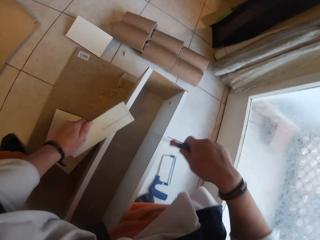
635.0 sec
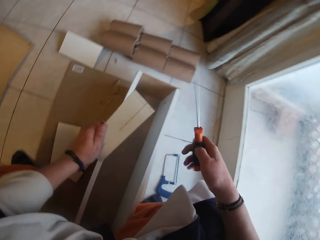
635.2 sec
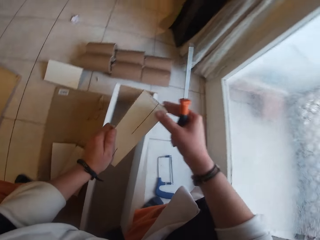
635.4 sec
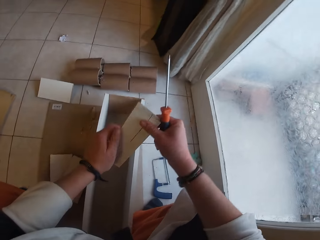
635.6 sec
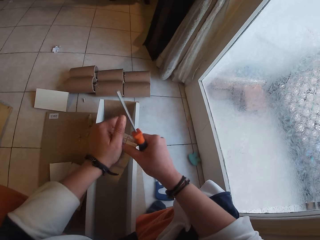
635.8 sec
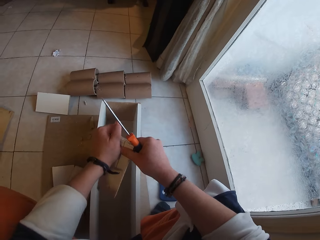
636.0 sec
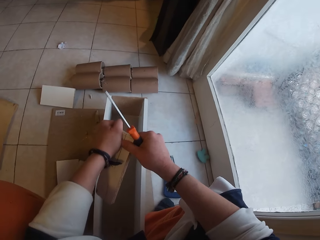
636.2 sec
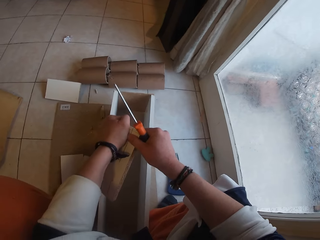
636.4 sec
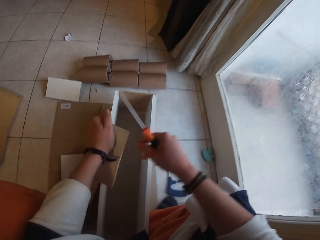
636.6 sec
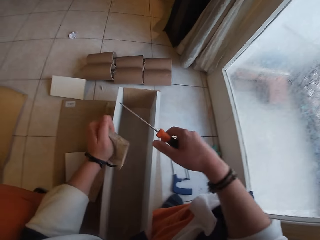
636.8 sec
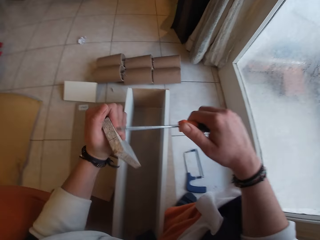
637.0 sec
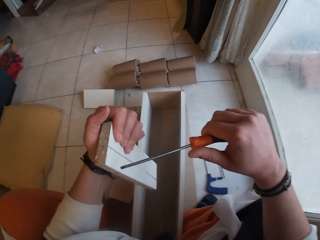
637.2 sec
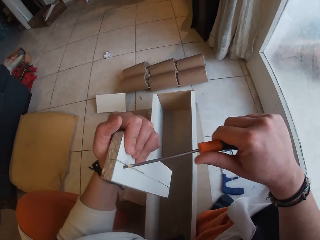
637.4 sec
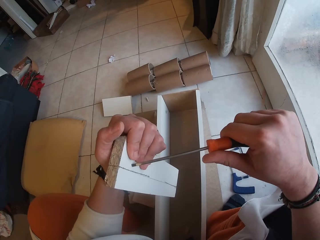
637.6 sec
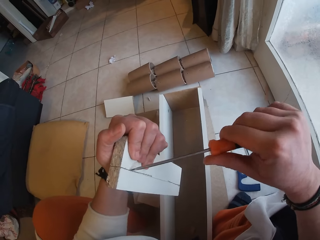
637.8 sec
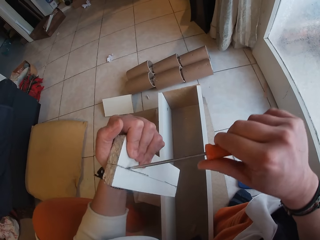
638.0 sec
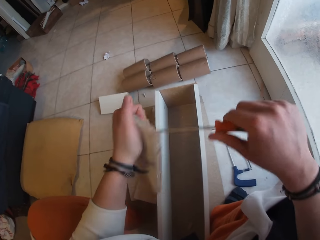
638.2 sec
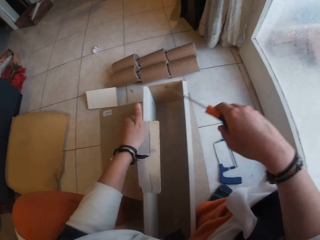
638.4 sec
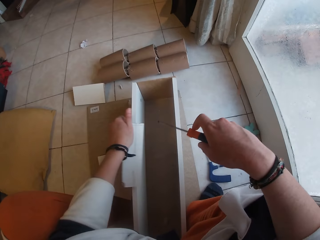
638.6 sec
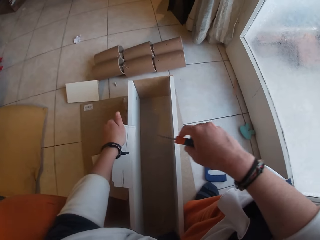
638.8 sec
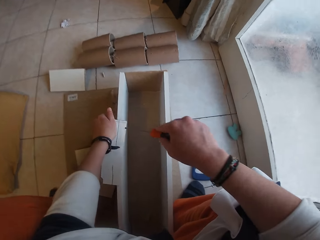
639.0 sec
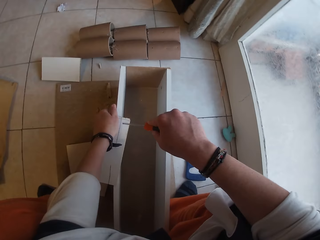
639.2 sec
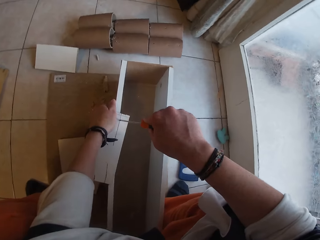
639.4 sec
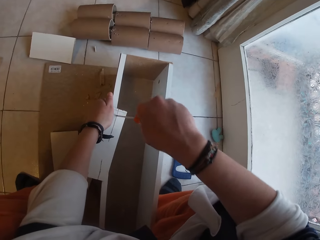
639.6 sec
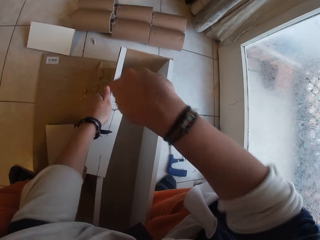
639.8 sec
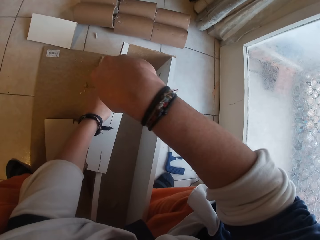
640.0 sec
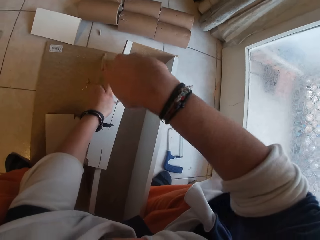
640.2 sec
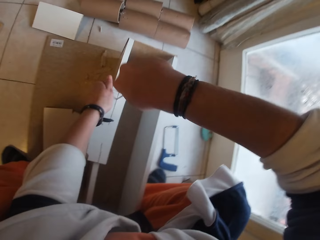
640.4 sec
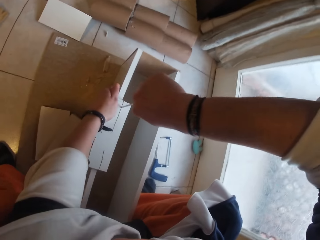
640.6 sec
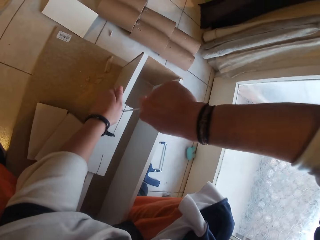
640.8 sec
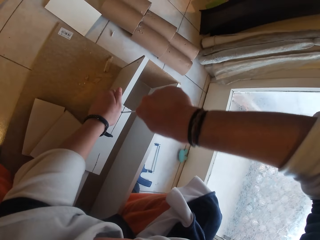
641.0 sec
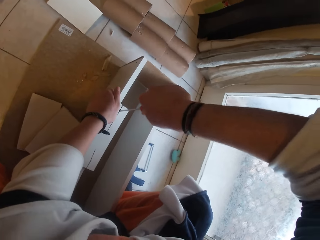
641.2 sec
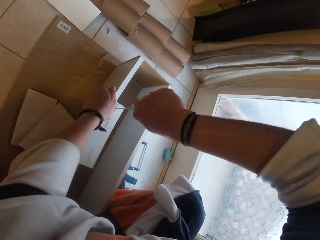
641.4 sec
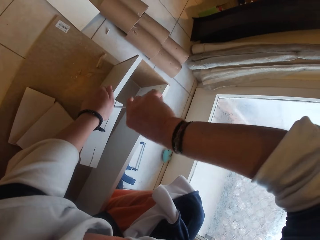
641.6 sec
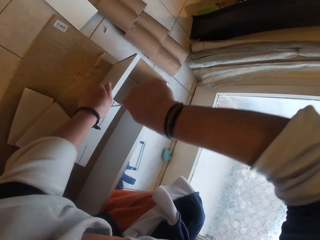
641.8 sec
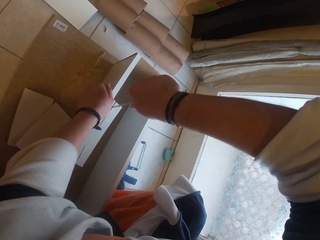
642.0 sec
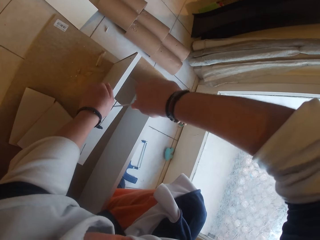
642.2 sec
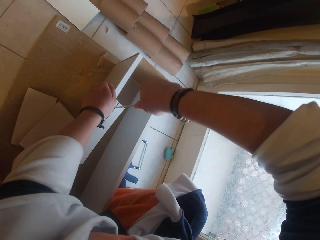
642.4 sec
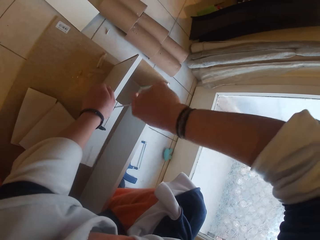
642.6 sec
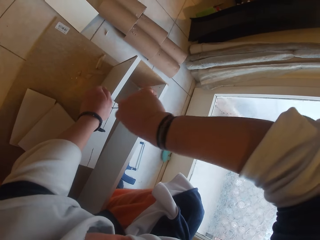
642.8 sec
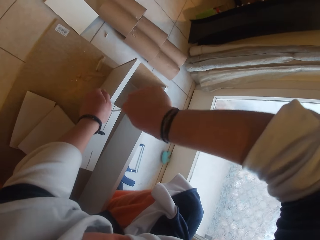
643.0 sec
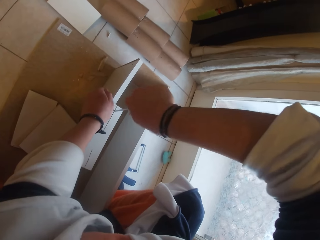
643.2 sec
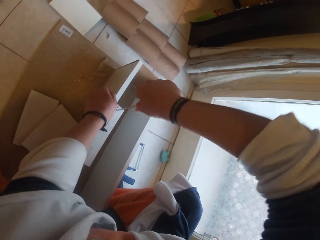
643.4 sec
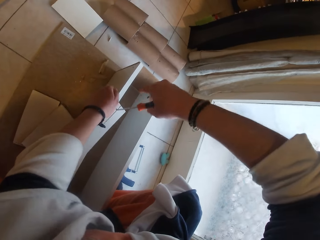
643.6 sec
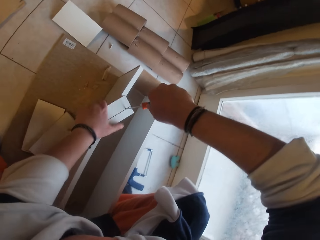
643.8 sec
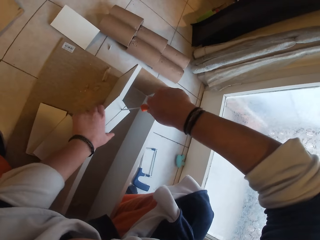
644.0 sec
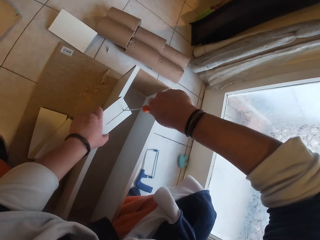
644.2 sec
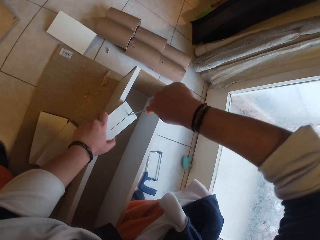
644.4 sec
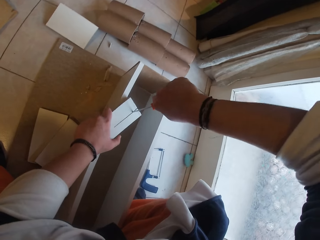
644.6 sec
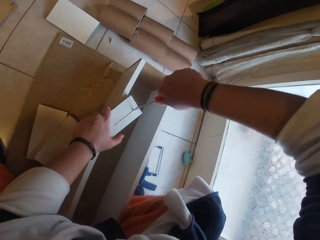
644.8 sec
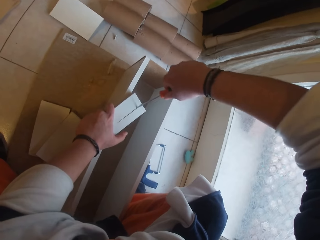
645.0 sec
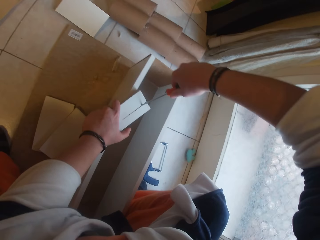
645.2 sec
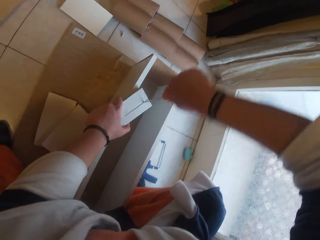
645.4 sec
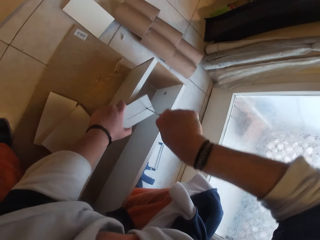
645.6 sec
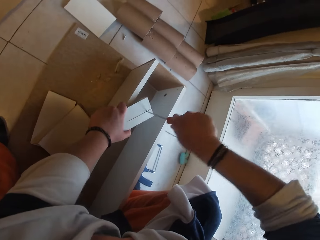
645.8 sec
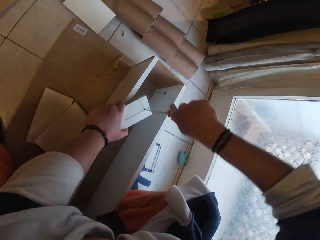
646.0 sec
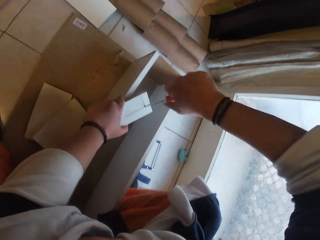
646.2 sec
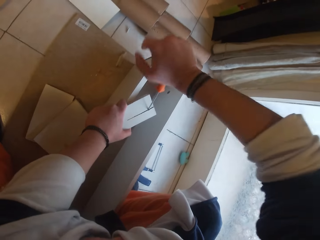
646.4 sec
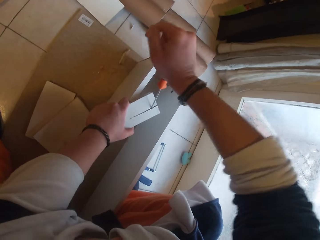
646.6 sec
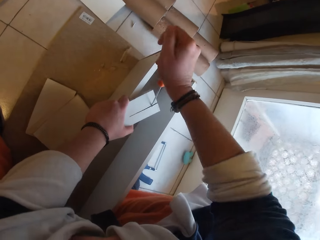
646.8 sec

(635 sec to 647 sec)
The camera wearer splits the piece of wood with both hands. She fixes the wood. She drives the screwdriver in her right hand into the cut hole in the piece of wood in her left hand on the wood box on the floor. She readjusts her left hand on the piece of wood on the wood box on the floor.

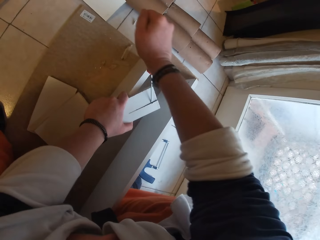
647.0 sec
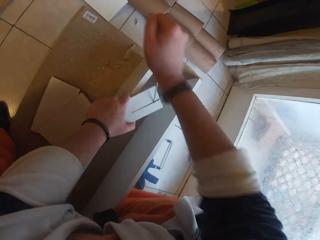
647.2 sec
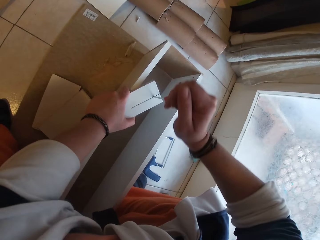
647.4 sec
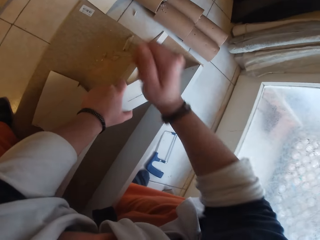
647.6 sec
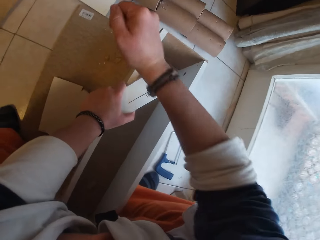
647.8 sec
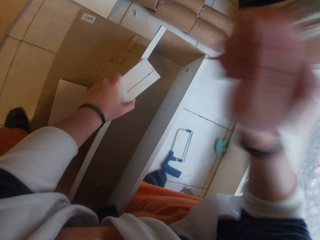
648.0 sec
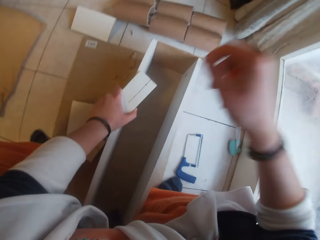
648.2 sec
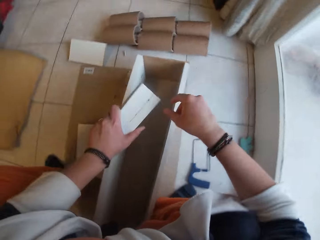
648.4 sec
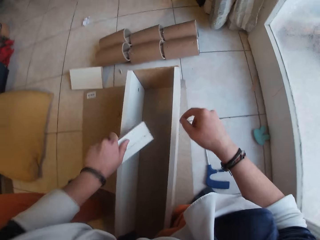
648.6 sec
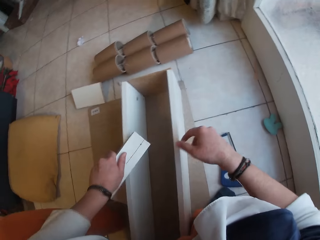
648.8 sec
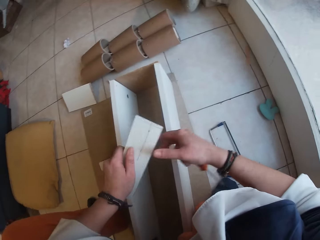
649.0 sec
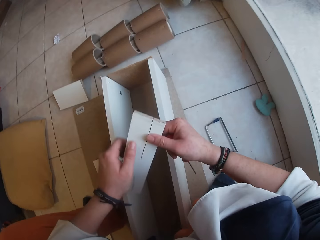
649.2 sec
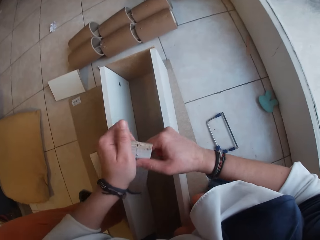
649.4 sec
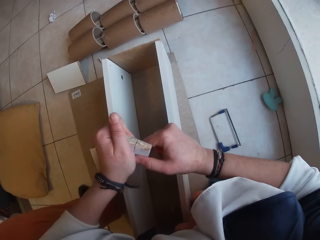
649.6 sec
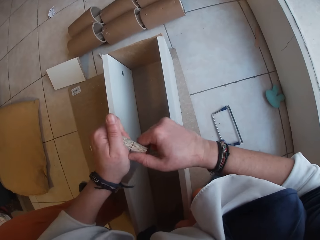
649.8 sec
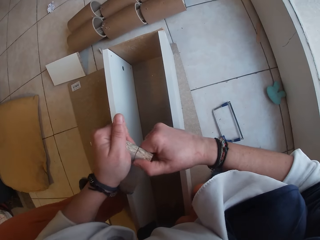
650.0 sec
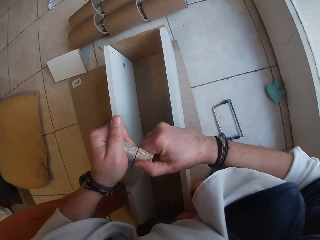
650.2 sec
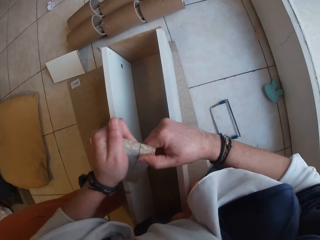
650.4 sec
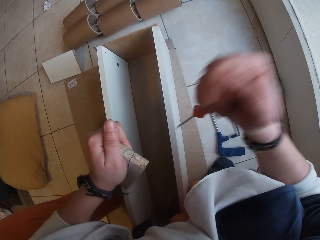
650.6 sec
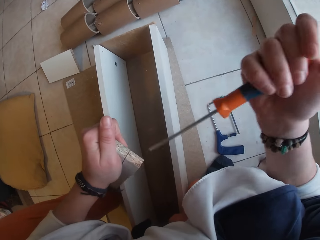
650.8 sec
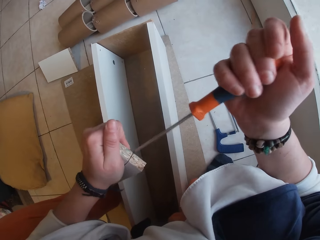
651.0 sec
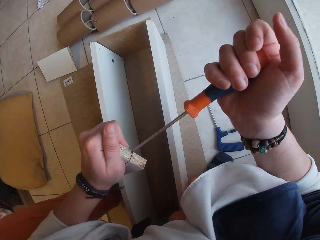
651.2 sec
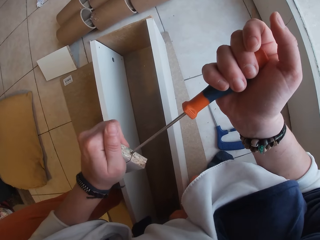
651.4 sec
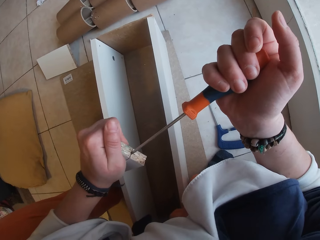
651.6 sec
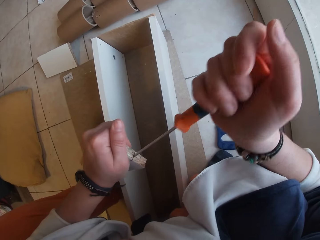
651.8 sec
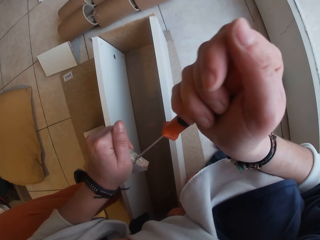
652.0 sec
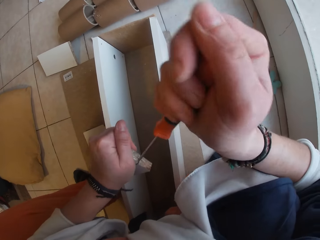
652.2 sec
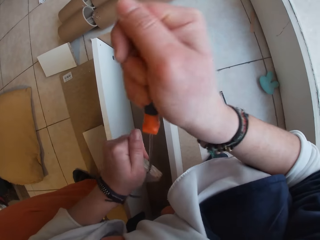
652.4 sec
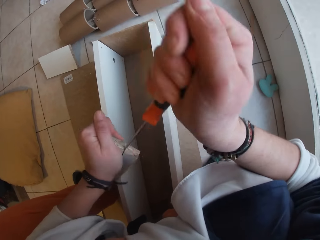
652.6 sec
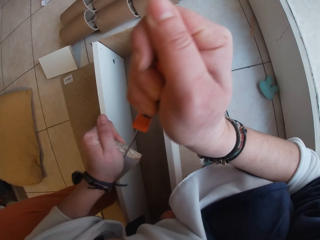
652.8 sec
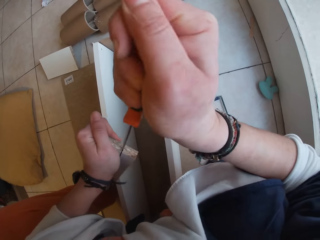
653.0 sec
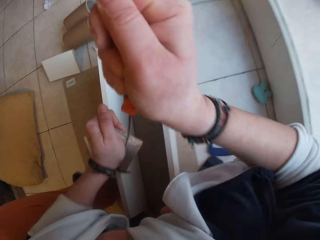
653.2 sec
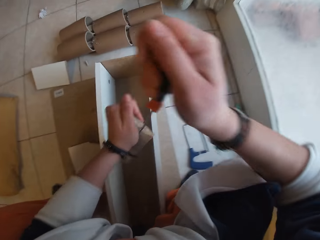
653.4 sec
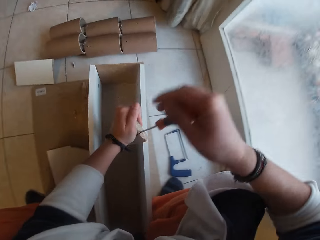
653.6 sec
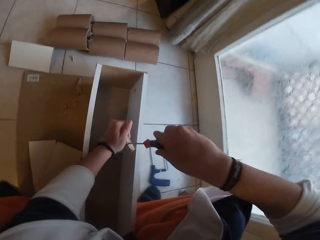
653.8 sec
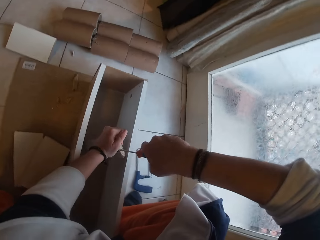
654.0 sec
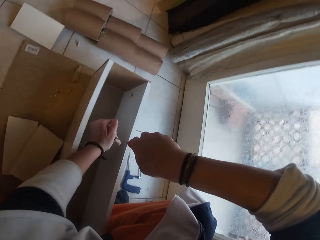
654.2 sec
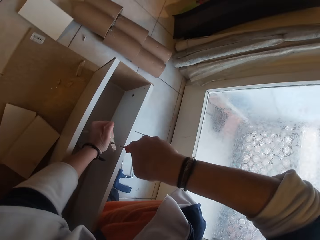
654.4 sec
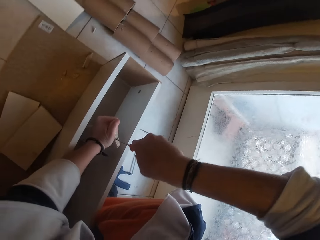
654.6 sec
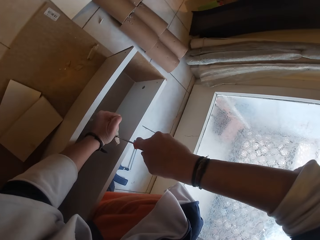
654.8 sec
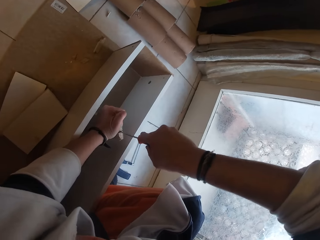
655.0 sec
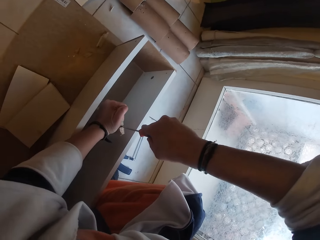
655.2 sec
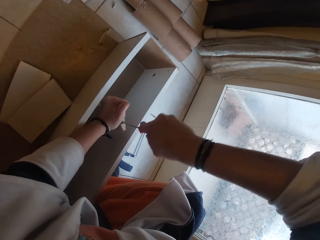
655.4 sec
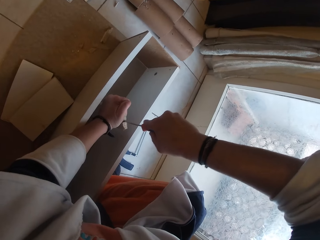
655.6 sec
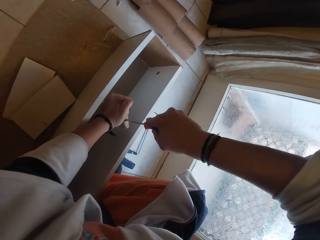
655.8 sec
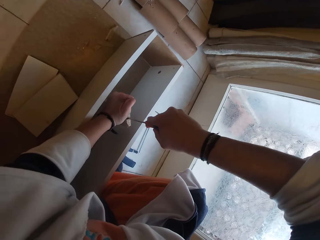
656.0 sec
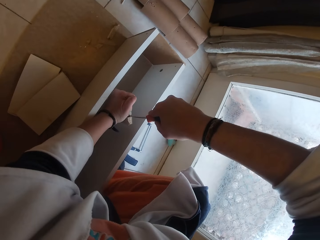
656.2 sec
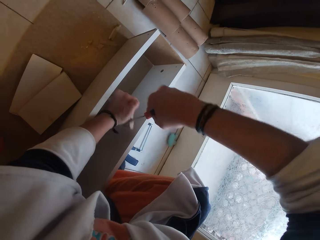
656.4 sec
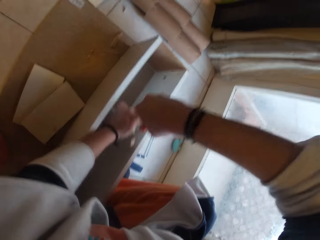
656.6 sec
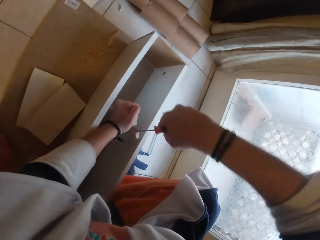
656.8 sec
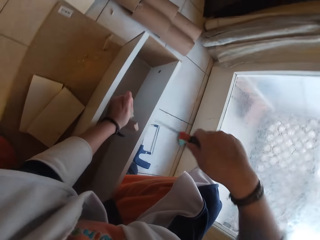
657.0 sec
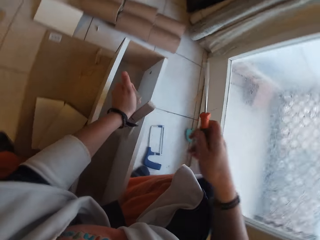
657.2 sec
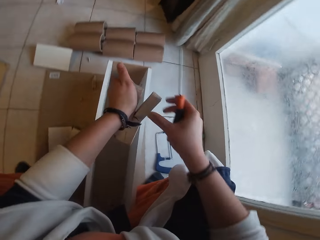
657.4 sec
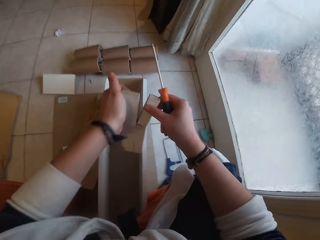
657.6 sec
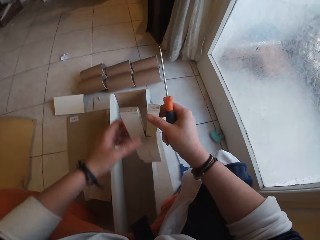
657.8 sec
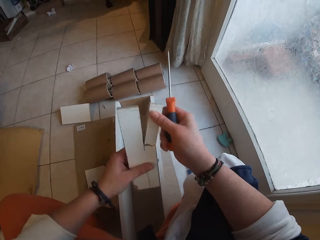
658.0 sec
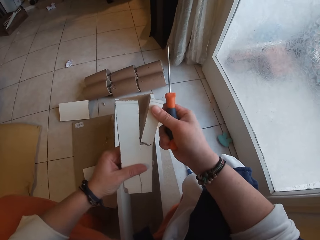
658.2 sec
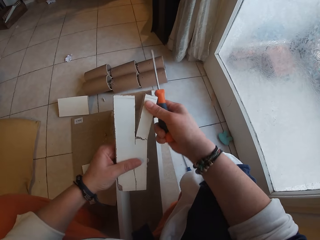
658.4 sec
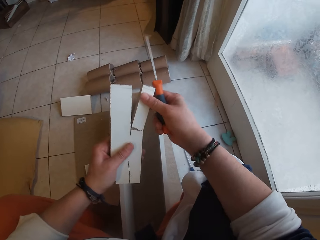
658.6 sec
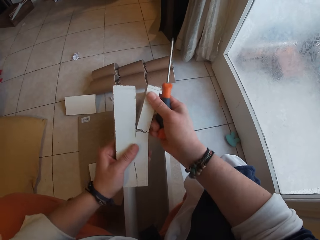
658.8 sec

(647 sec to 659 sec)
The camera wearer bangs the piece of wood in her left hand on the wood box on the floor with her left hand. She holds the wood. She drives the screwdriver in her right hand into the cut hole in the piece of wood in her left hand on the wood box on the floor. She fixes the wood.
